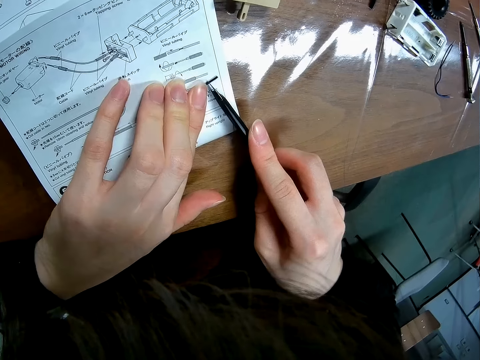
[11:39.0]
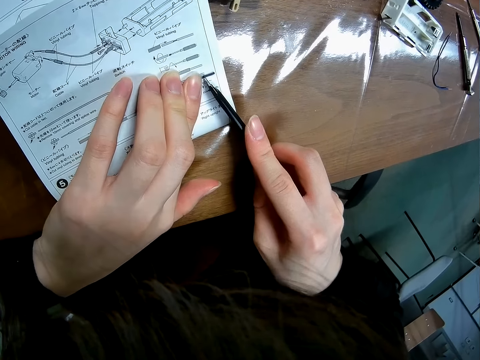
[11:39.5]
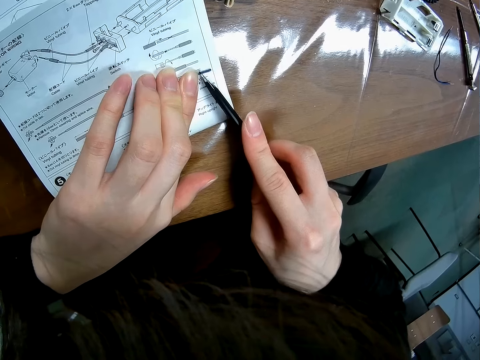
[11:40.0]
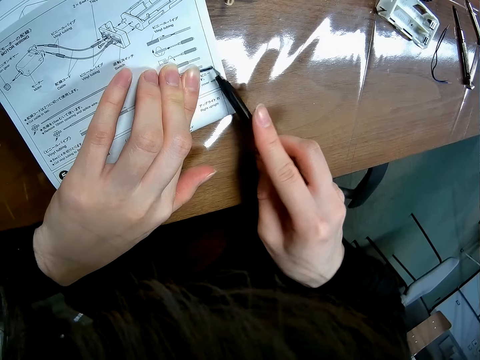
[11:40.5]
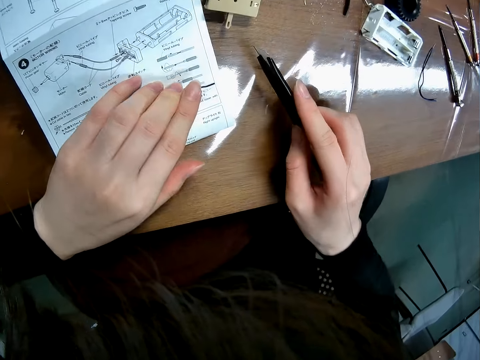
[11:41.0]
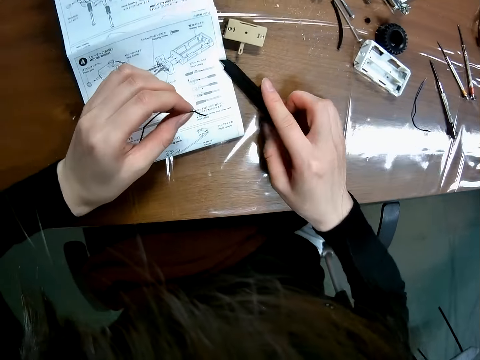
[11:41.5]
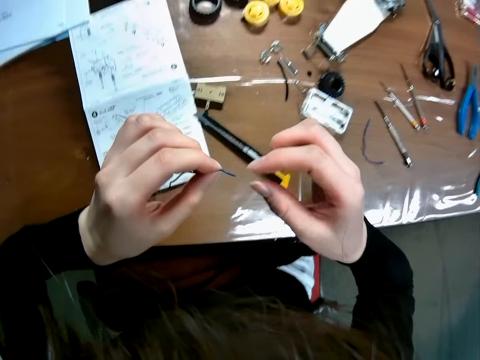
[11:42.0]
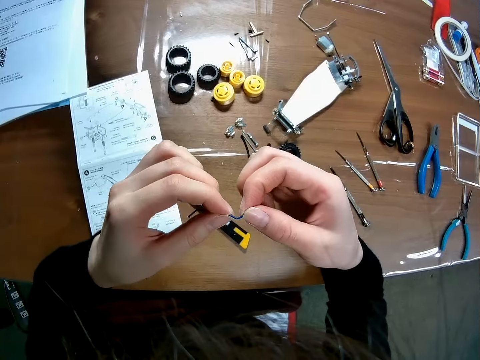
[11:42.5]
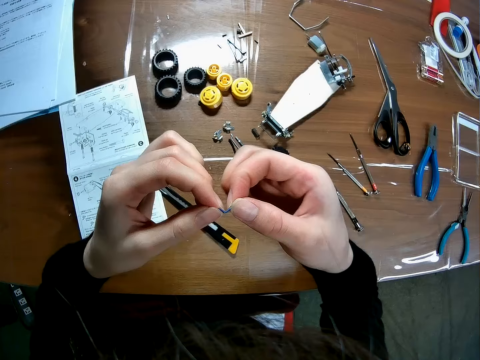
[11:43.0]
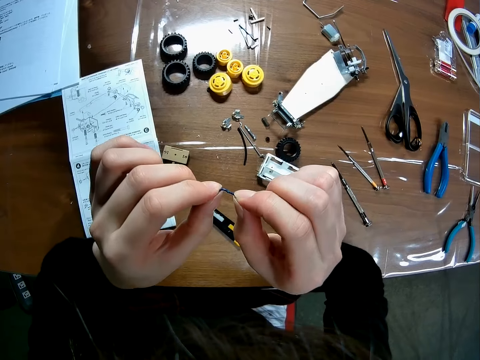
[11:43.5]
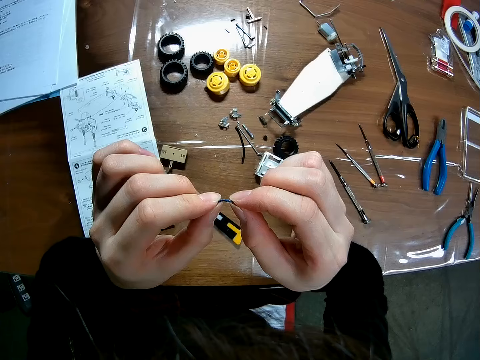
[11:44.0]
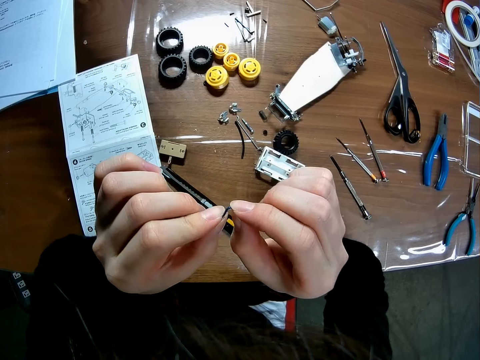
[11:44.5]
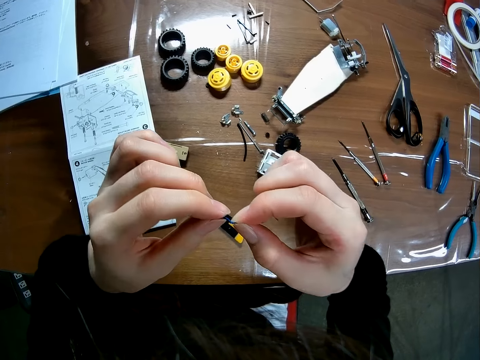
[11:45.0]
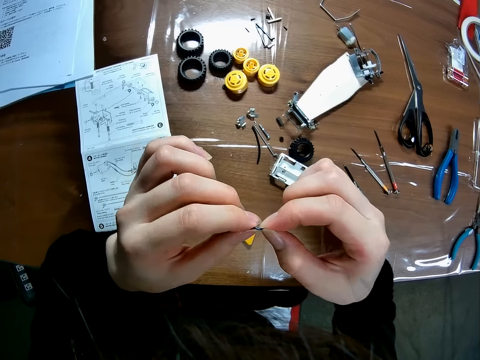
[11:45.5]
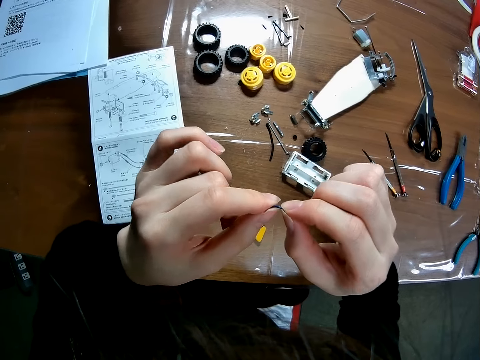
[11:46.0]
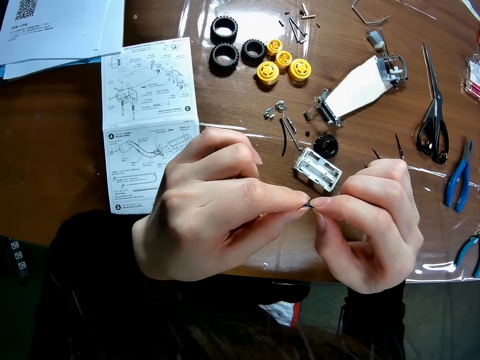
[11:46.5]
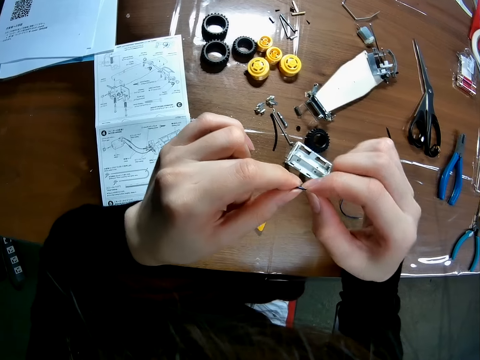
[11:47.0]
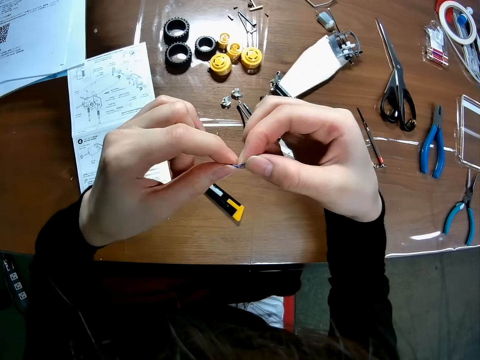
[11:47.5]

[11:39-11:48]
The camera wearer drops the blade on the table. They pick up the wire from the paper on the table. They adjust the wire. They twist the wire with both hands.

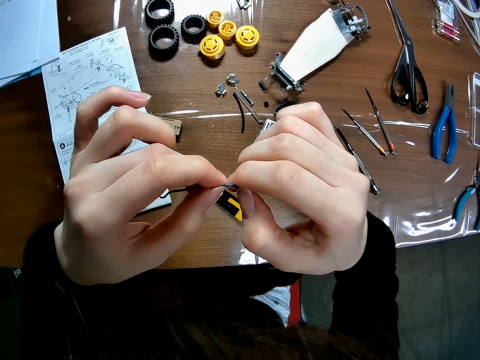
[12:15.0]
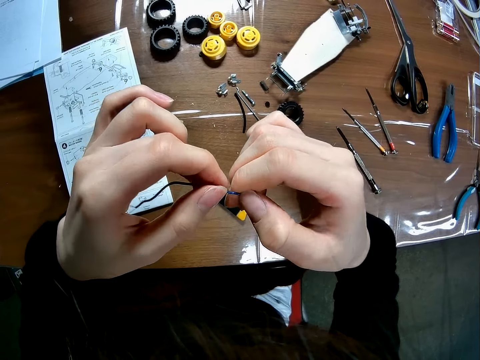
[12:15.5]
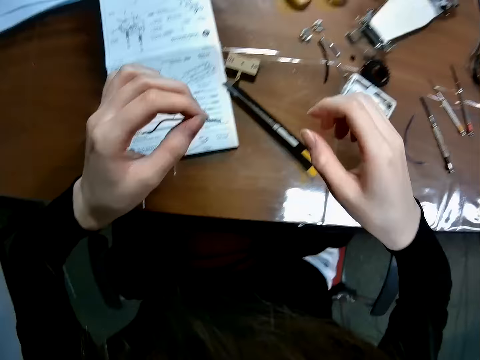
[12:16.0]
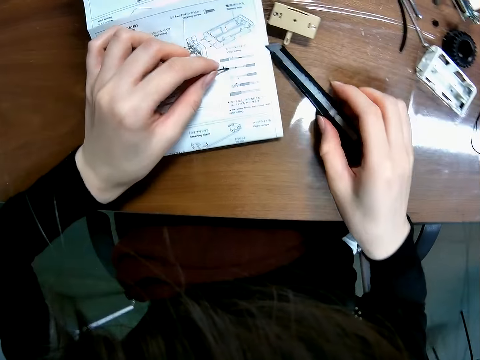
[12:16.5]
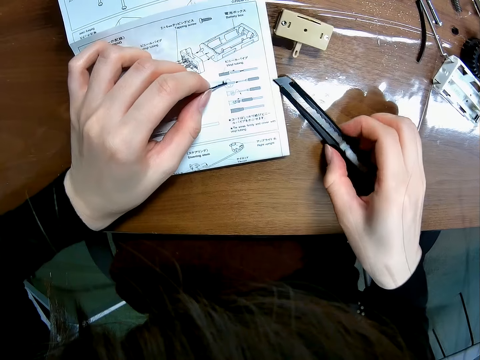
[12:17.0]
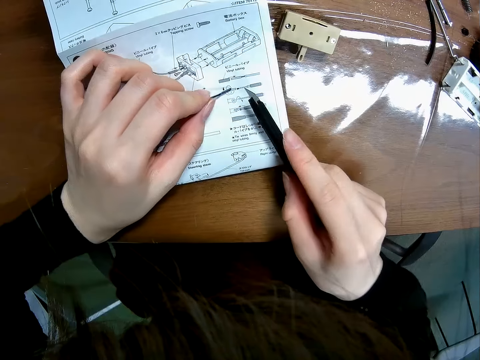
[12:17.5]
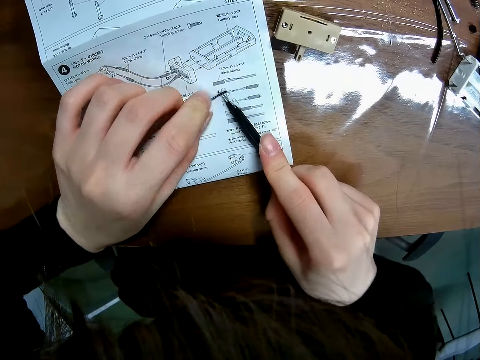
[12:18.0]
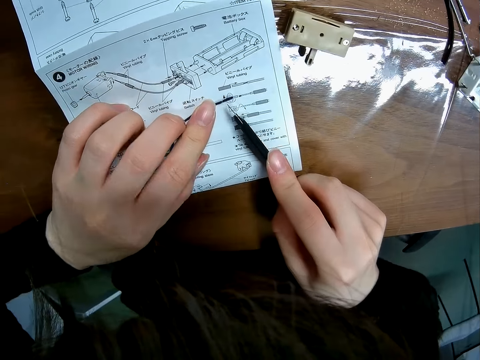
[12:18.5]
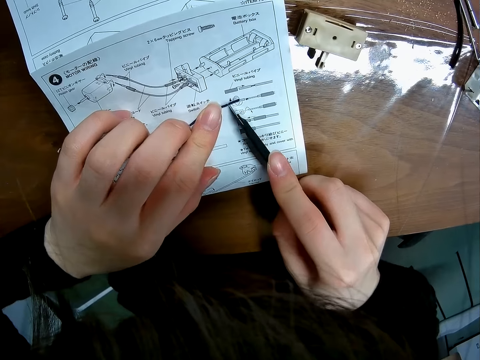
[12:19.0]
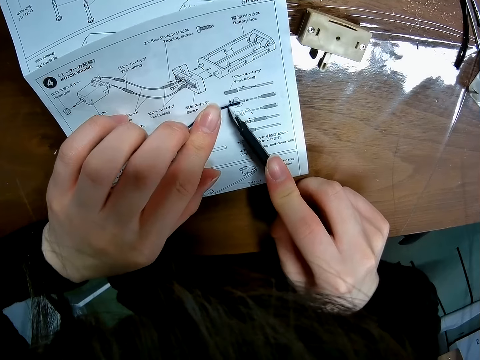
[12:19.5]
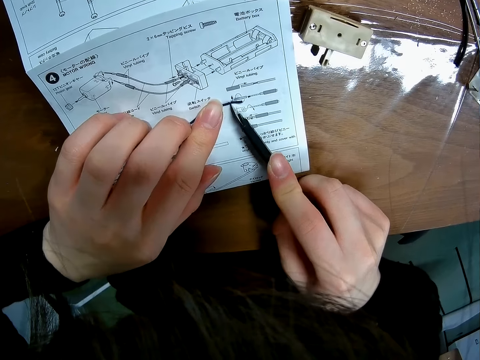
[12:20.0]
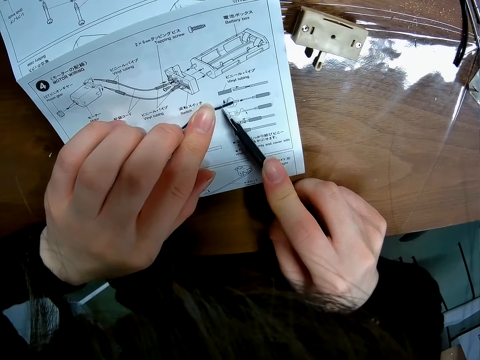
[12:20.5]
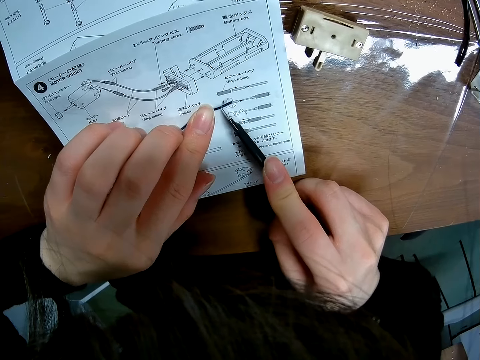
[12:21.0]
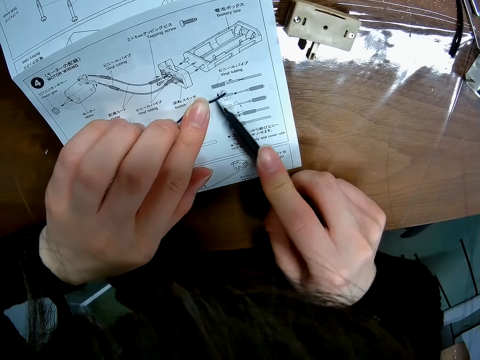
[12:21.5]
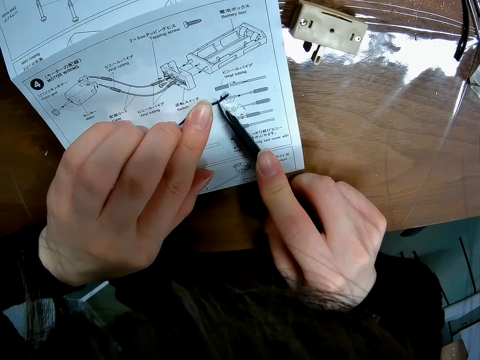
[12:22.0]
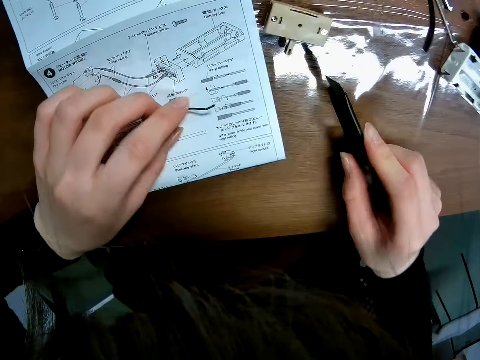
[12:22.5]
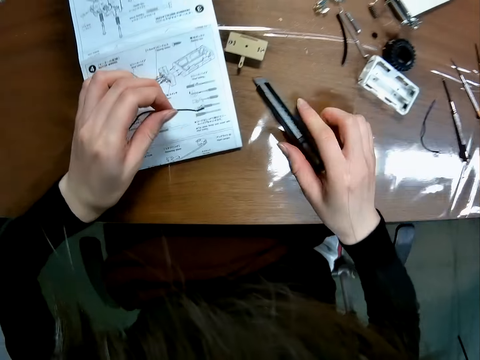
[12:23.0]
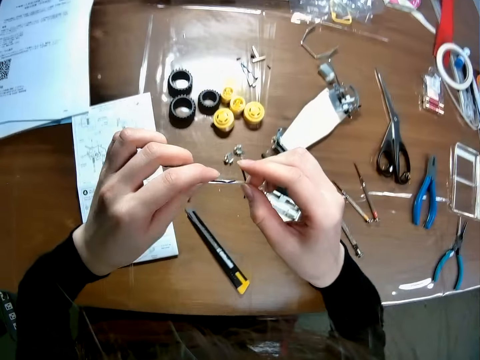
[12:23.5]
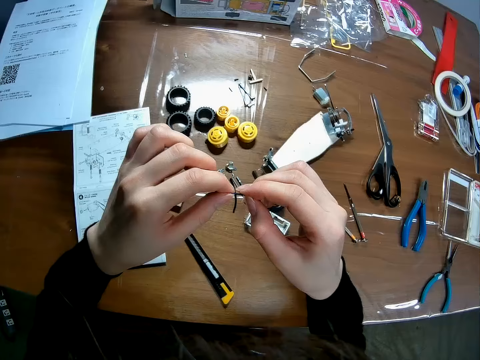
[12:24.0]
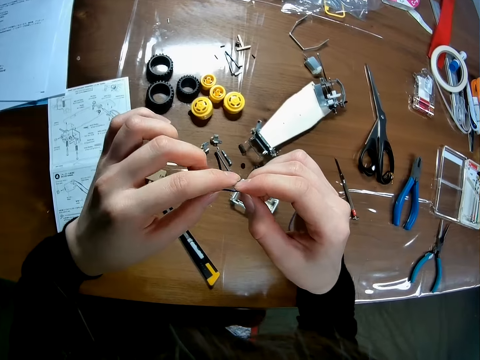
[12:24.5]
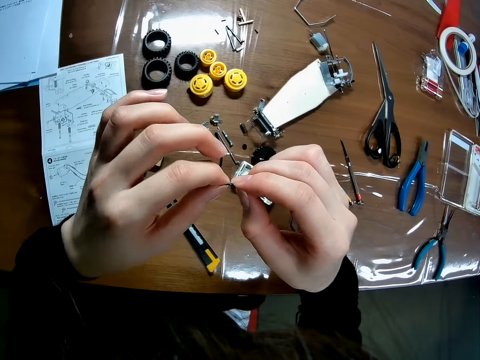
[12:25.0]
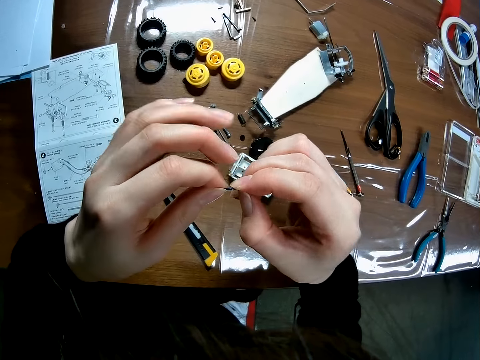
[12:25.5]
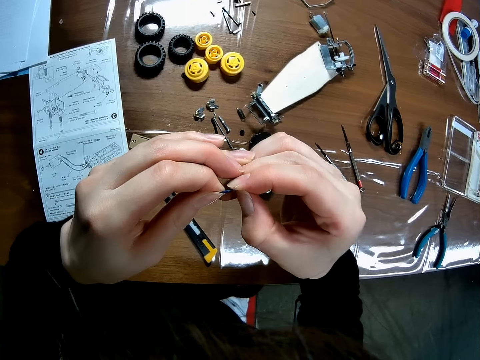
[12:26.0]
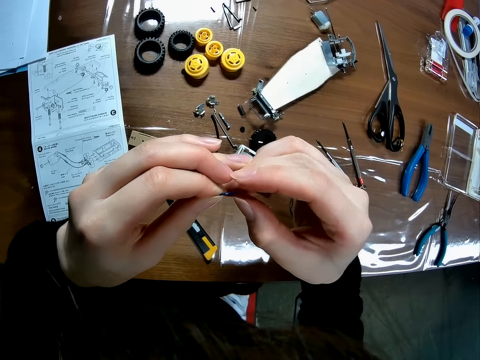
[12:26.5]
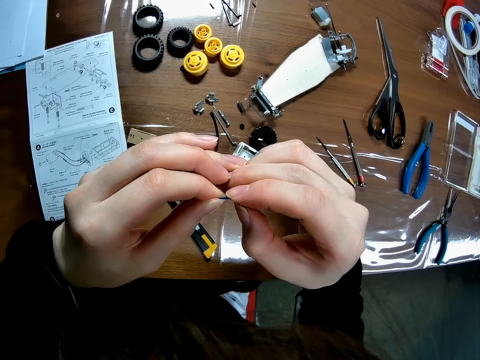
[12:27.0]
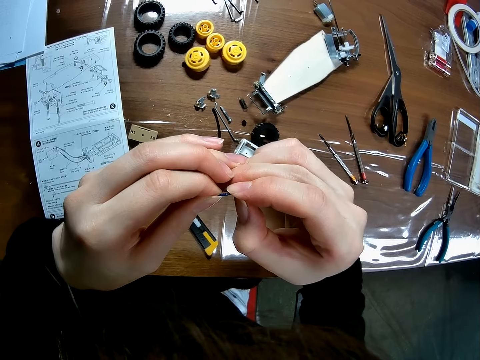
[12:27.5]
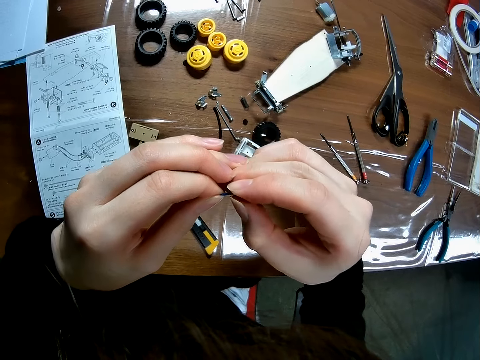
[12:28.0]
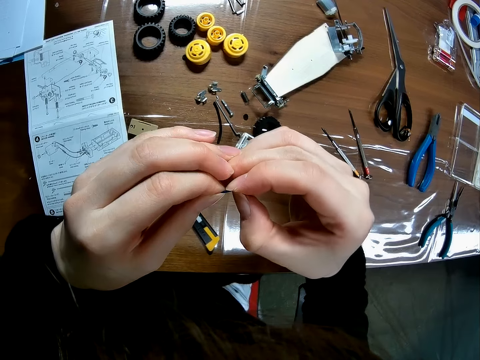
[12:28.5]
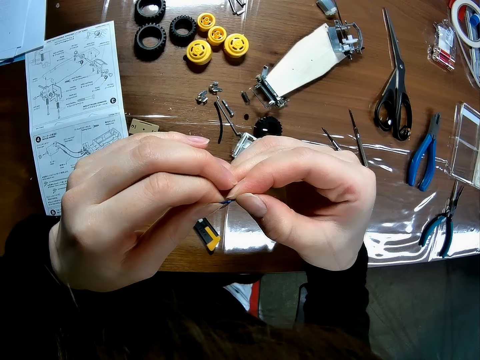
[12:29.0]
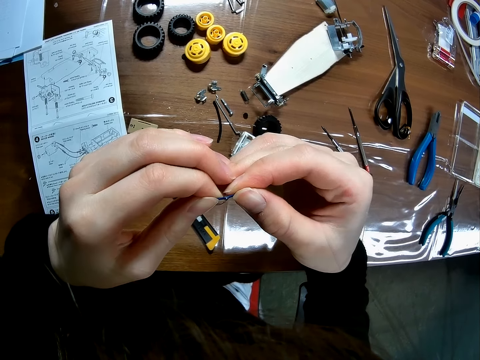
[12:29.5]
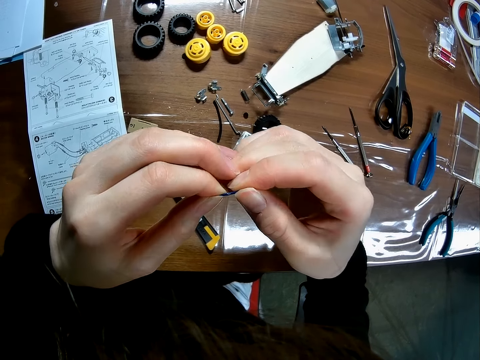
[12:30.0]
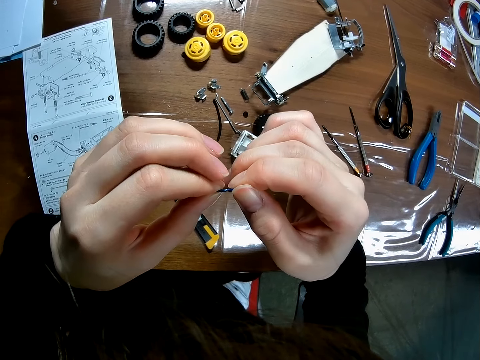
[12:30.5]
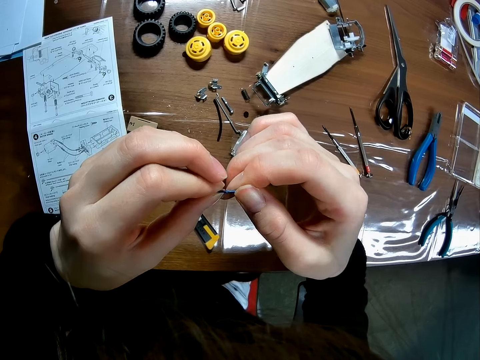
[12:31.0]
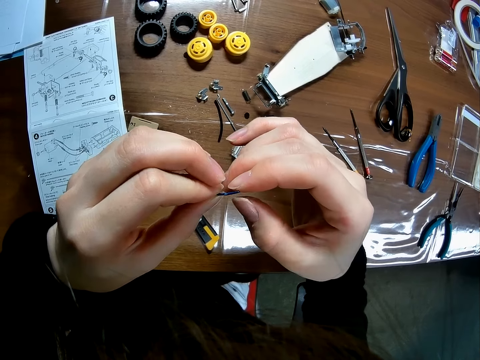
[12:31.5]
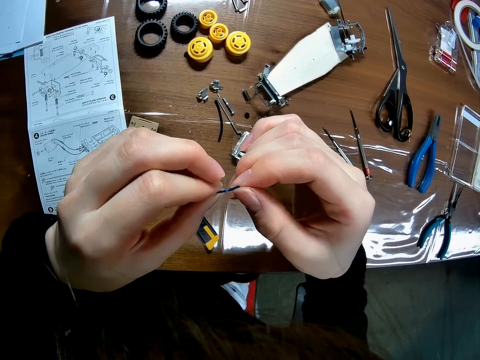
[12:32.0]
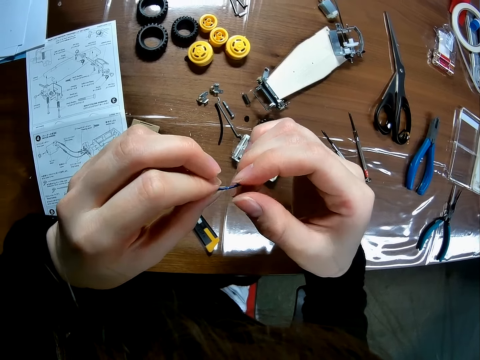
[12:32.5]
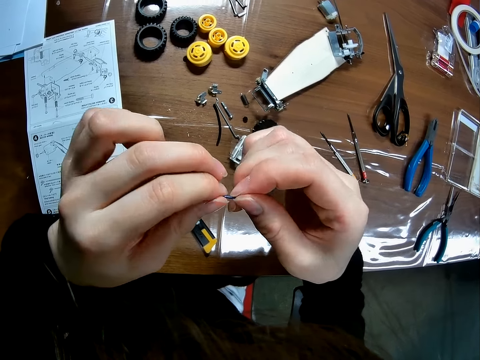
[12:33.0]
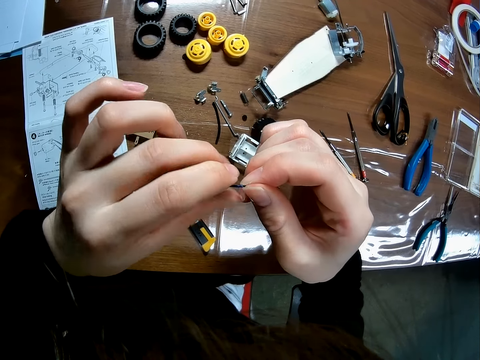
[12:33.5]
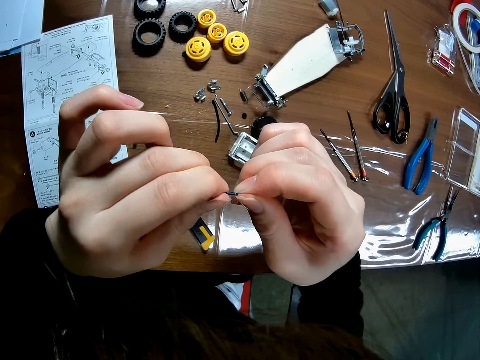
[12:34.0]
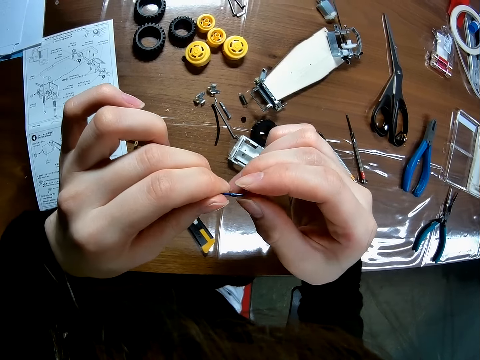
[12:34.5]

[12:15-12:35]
The camera wearer places the wire on an instruction manual or paper that is on the table. They pick up the blade from the table. They cut the wire with the blade. They drop the blade on the table. They pick up the wire from the paper on the table. They cut the wire. They adjust the wire. They twist the wire with both hands.
